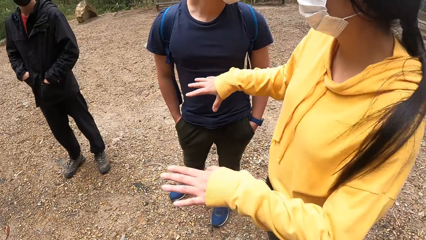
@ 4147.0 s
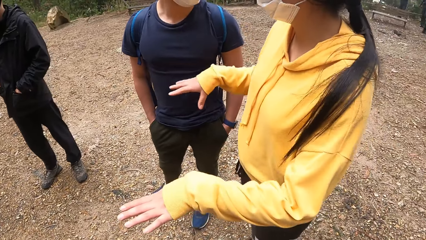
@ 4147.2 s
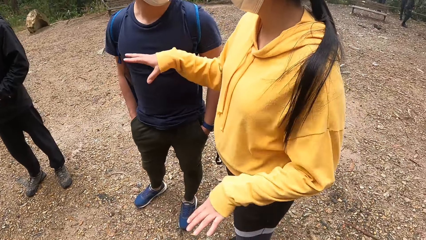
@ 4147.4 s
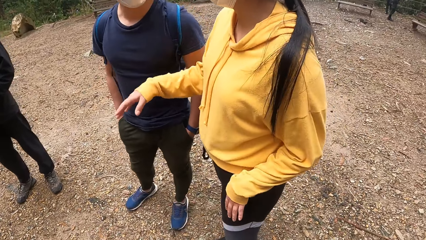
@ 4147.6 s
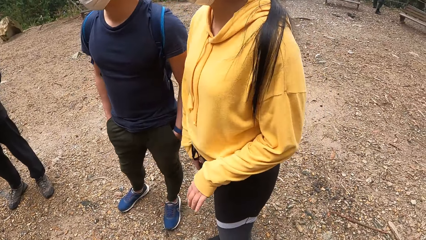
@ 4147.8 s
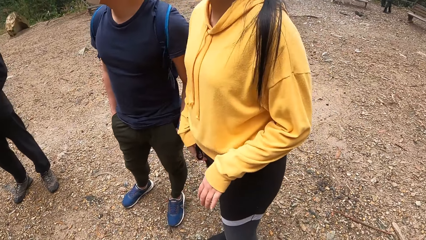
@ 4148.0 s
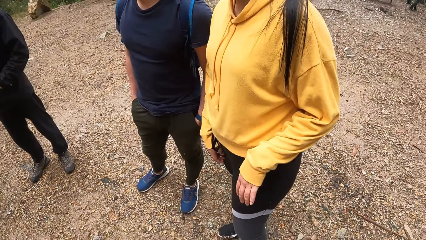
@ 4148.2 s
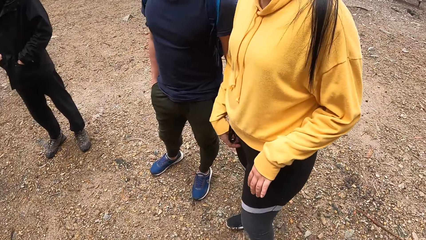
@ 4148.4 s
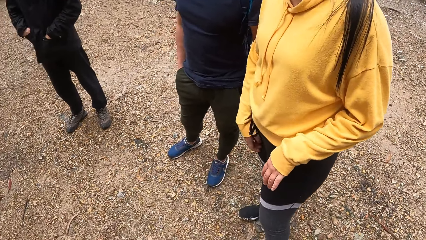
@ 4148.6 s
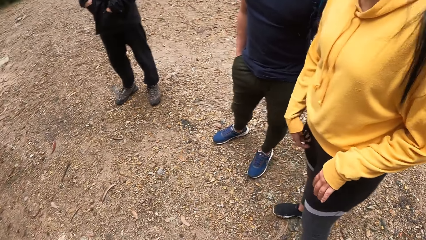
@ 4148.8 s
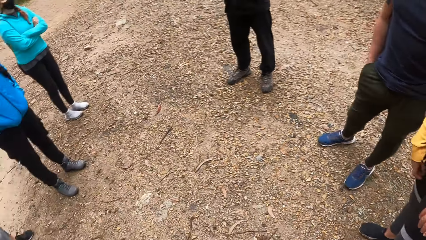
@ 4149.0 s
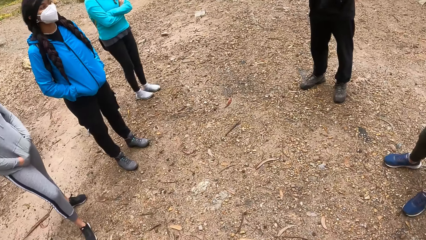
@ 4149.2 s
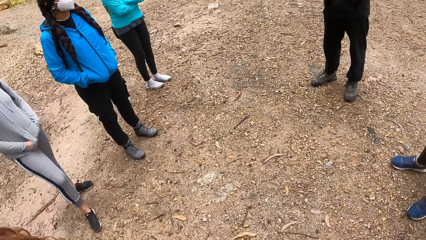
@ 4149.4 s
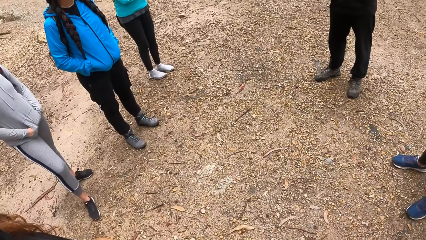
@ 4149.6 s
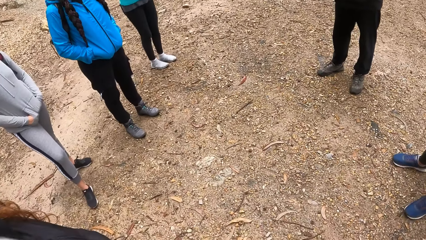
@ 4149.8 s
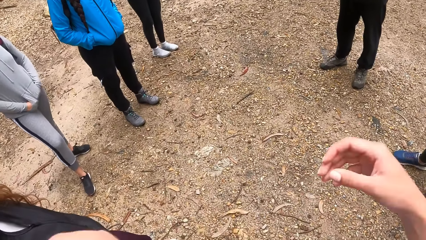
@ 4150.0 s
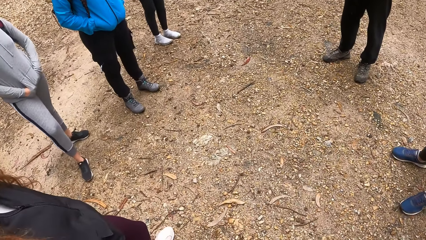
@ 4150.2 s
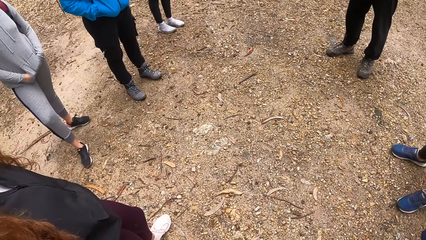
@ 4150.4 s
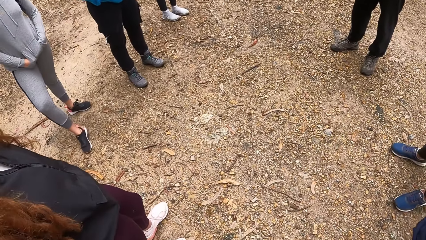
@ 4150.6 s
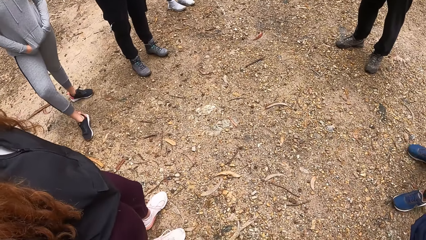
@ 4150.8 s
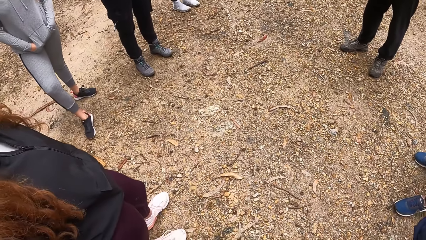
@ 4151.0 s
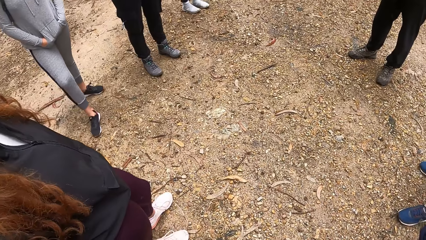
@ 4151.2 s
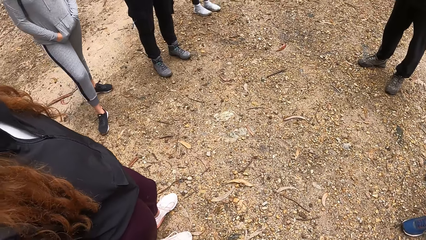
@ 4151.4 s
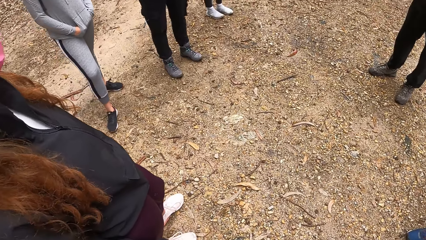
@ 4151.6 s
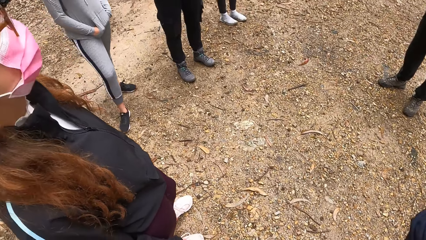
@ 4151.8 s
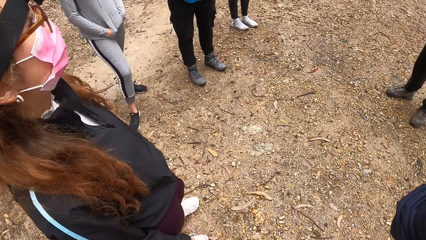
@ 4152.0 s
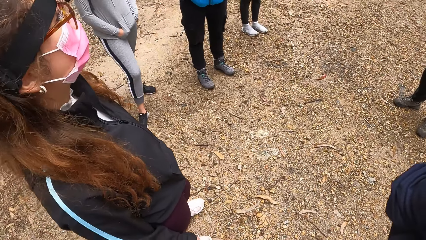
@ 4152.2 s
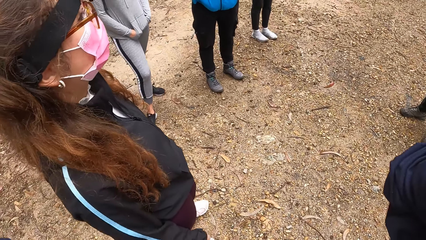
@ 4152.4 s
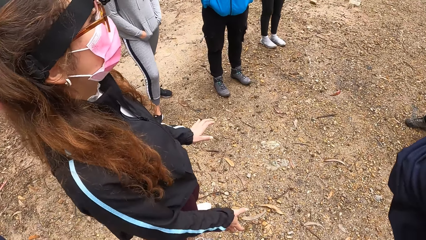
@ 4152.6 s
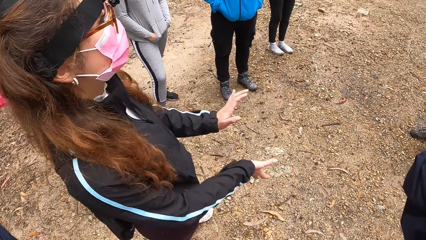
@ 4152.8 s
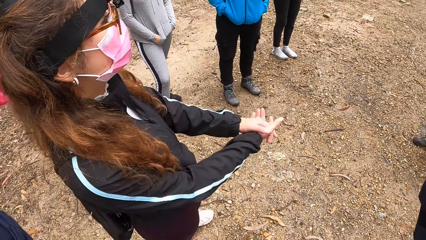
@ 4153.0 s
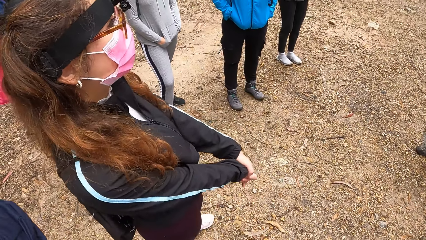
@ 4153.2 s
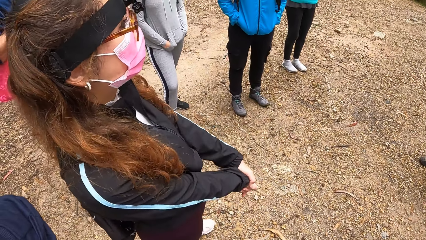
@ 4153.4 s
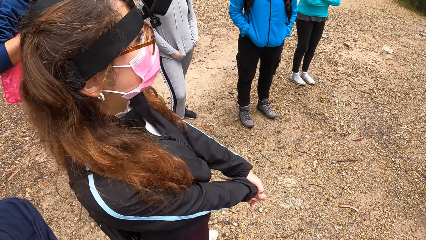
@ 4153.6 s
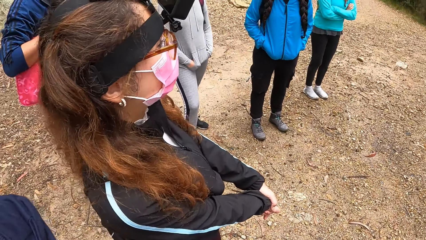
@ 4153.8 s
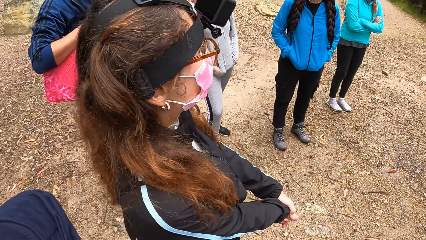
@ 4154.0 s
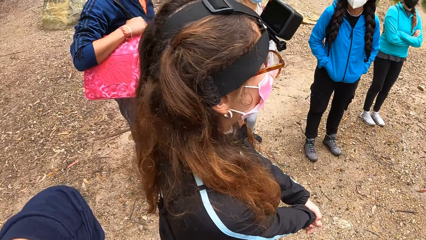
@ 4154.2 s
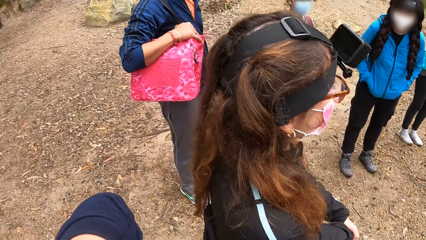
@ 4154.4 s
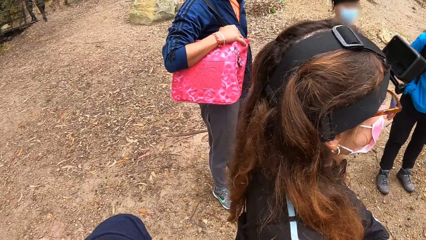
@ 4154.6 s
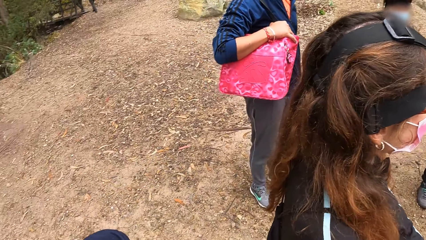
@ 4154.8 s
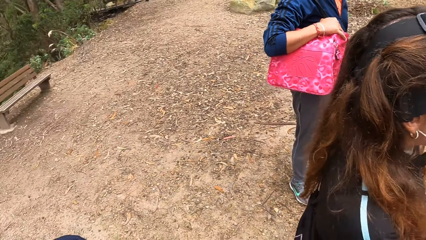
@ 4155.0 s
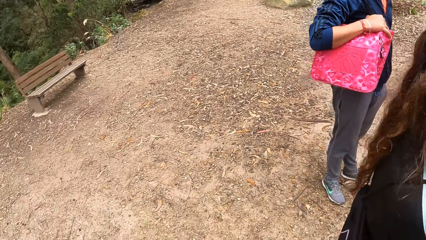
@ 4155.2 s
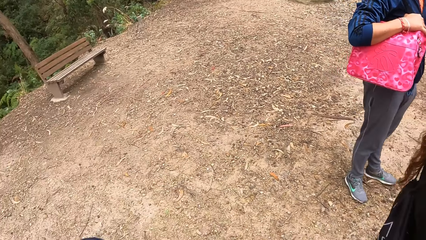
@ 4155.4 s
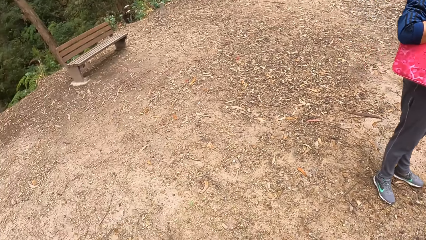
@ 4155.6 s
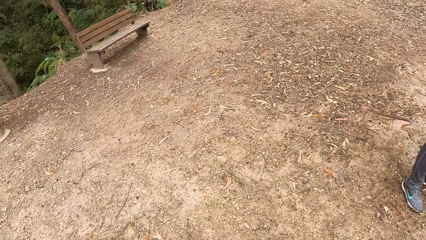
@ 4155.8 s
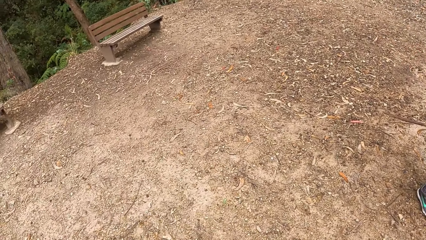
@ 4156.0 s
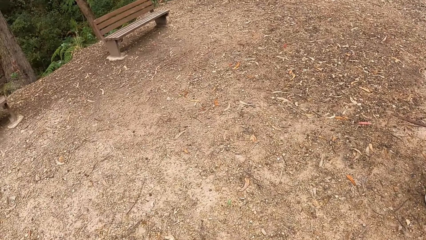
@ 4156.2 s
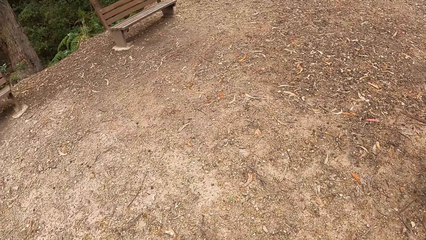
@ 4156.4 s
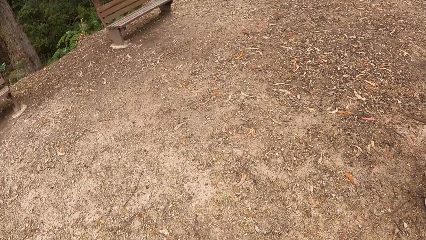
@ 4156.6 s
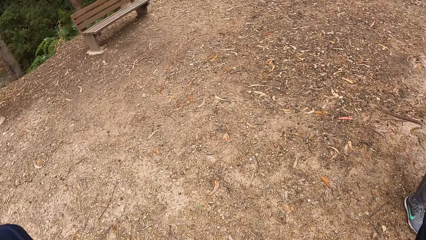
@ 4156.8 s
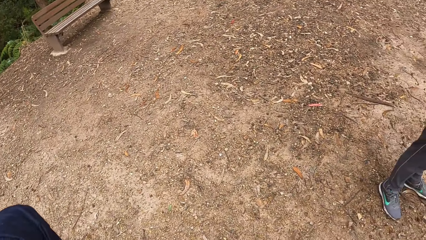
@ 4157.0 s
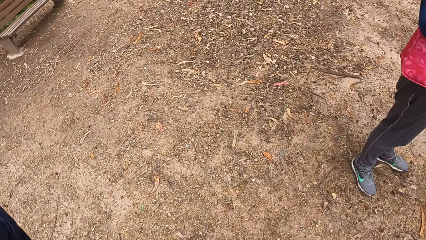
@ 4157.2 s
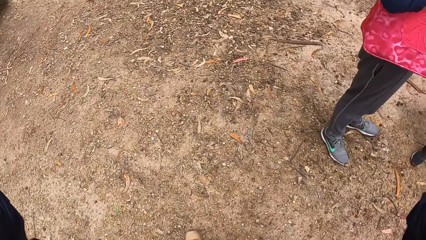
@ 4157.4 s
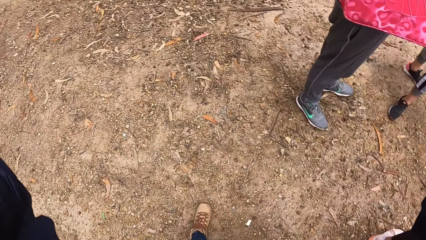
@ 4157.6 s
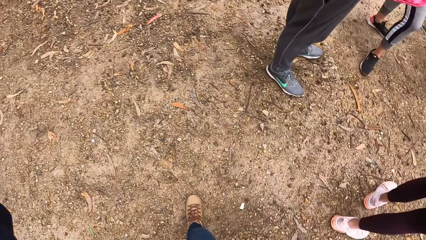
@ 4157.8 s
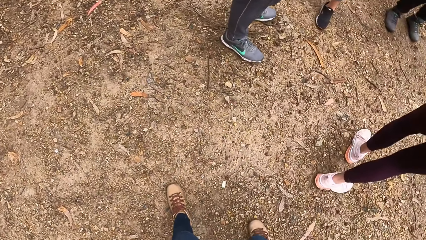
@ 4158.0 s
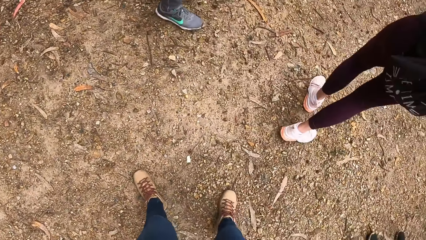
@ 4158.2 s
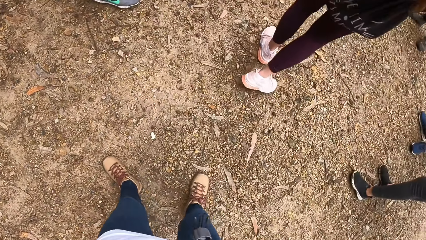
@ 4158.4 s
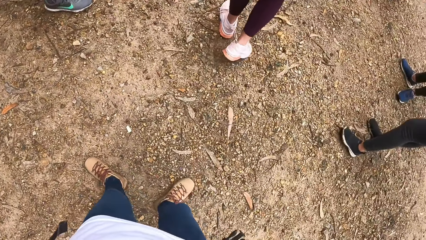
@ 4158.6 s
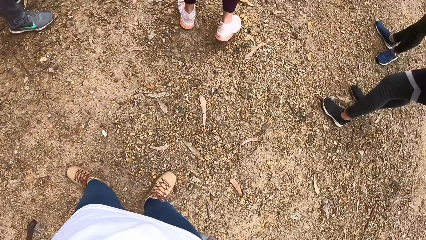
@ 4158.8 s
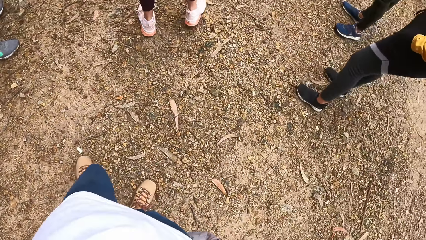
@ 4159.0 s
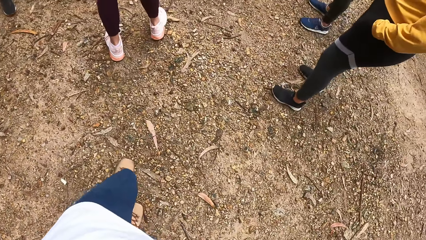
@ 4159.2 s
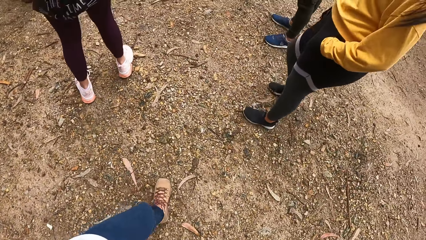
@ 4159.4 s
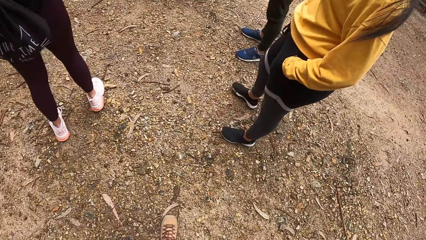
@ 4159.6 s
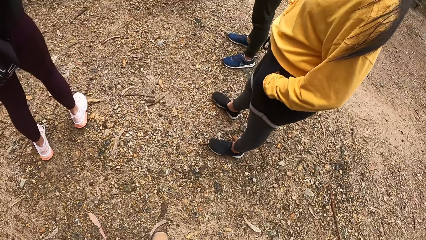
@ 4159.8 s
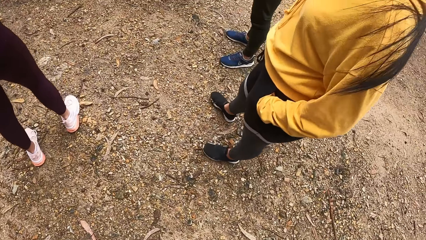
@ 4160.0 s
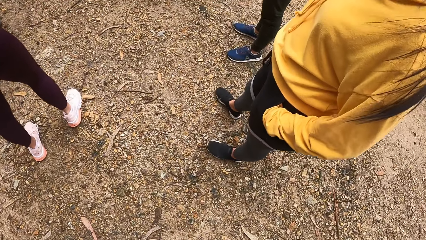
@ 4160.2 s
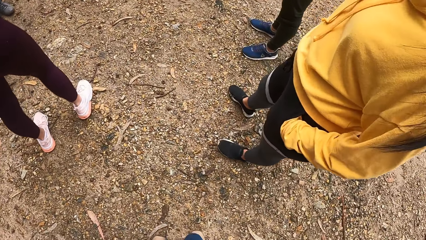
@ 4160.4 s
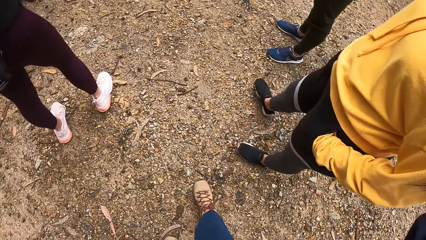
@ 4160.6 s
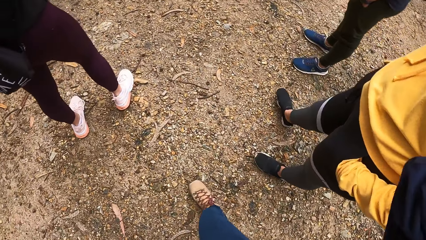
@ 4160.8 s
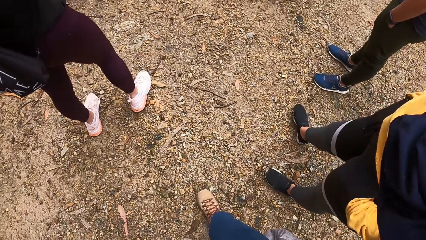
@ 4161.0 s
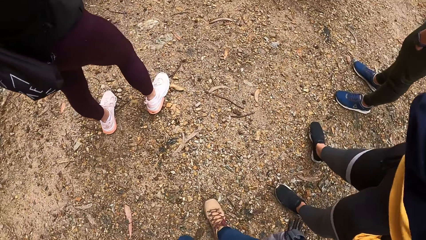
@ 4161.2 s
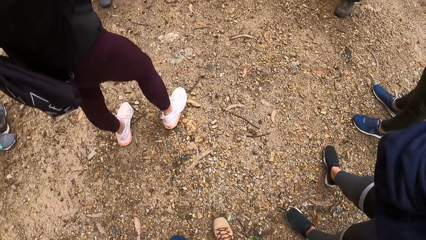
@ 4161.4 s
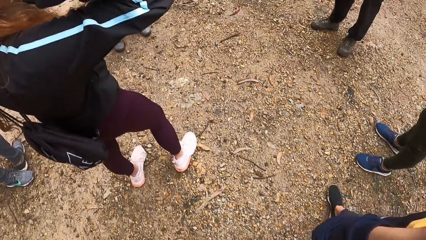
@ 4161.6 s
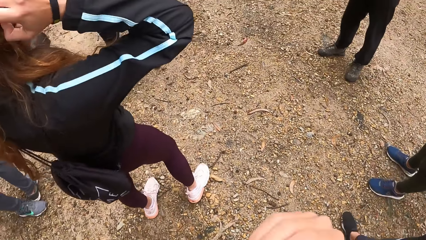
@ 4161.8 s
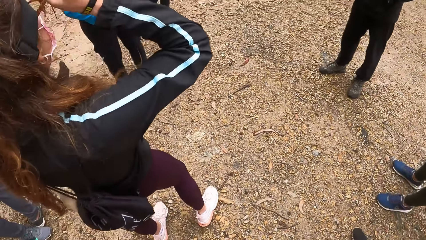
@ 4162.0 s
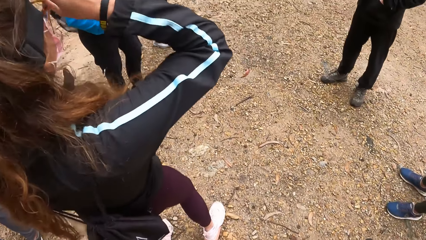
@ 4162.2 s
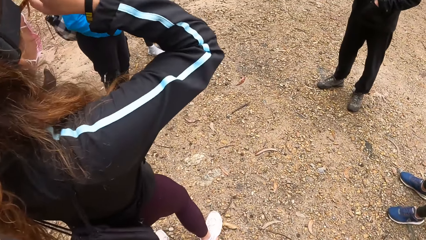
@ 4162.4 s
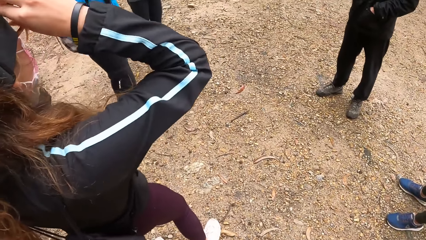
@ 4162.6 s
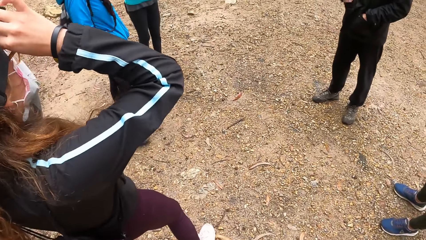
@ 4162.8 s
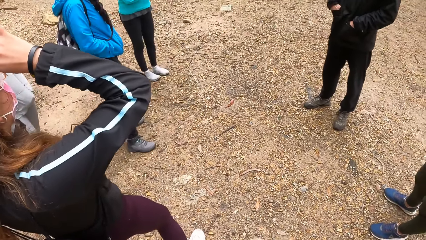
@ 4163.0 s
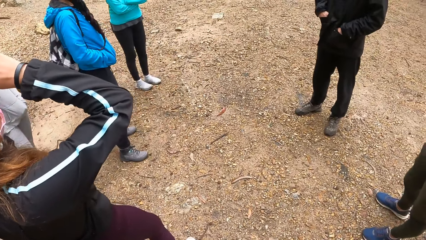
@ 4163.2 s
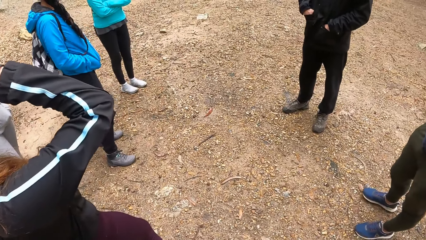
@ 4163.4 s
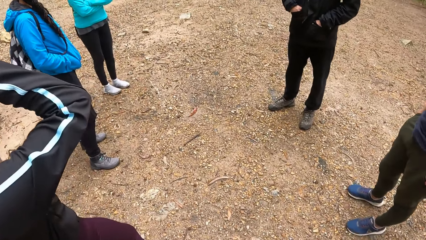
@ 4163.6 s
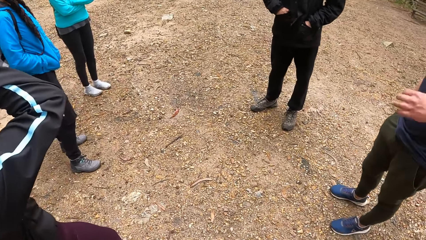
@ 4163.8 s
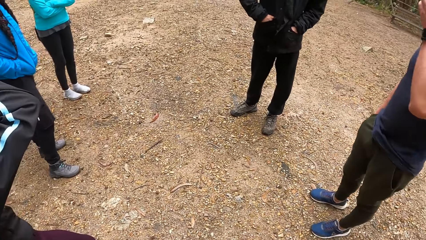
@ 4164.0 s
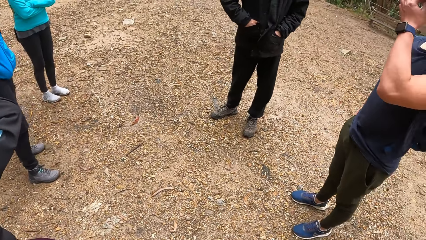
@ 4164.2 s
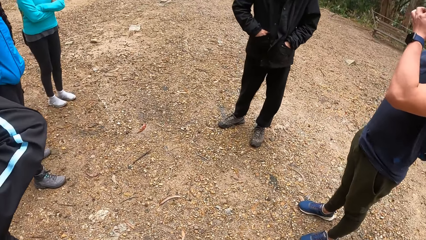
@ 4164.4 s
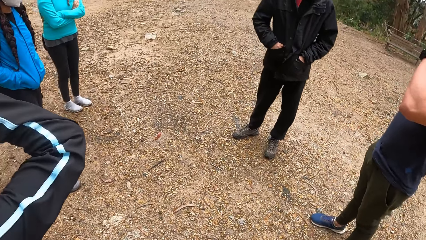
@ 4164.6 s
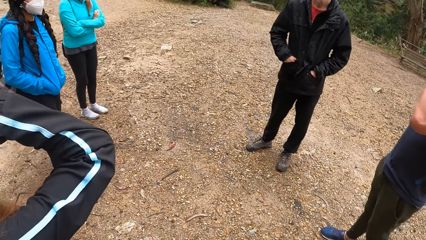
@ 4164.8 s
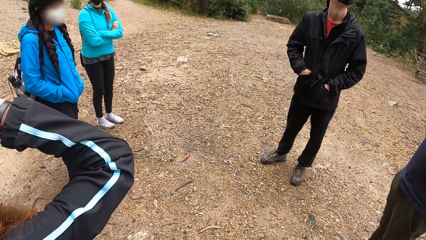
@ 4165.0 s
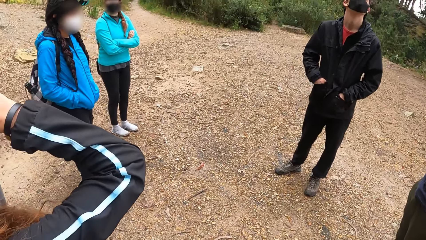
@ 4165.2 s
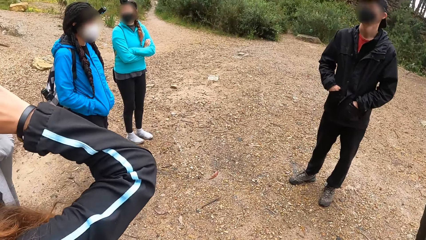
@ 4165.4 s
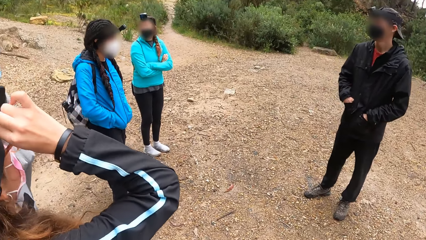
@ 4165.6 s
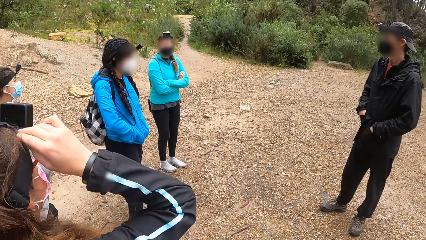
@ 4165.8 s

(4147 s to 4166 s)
A woman converses with friends. Another woman scratches her right leg with her right hand. The camera wearer adjusts her camera with her right hand. She converses with friends. Another woman adjusts her camera on her head with both hands. The man adjusts his glasses on his face with his left hand.
